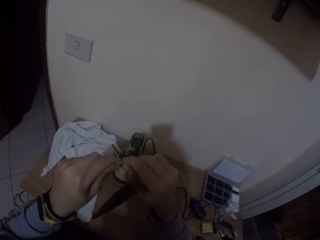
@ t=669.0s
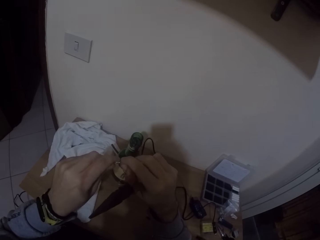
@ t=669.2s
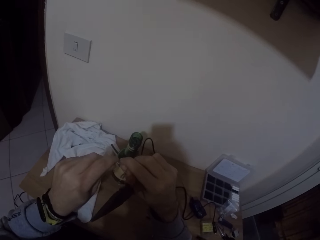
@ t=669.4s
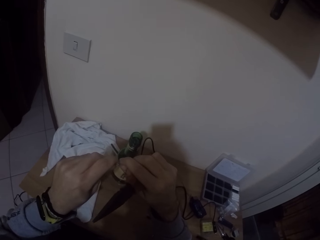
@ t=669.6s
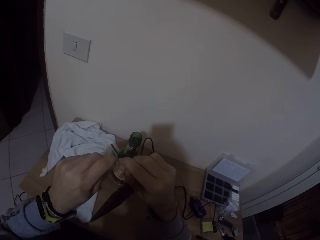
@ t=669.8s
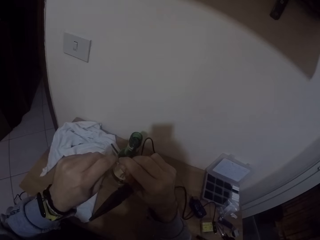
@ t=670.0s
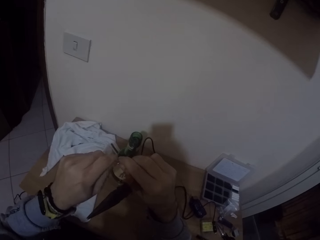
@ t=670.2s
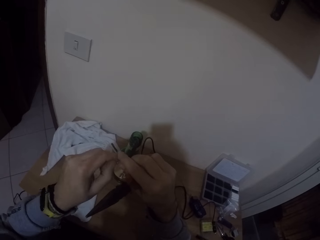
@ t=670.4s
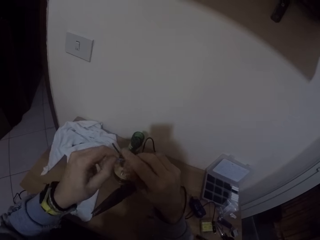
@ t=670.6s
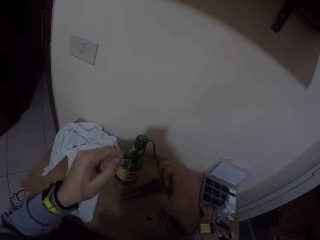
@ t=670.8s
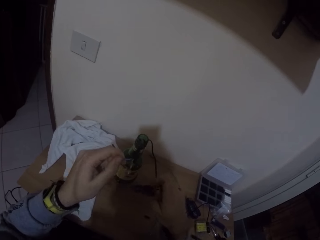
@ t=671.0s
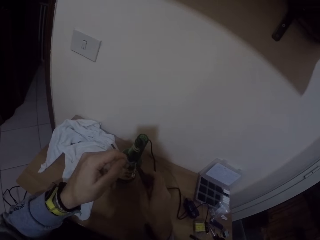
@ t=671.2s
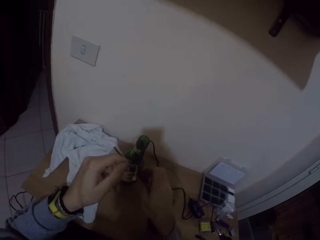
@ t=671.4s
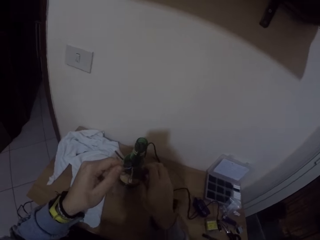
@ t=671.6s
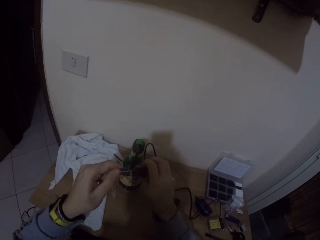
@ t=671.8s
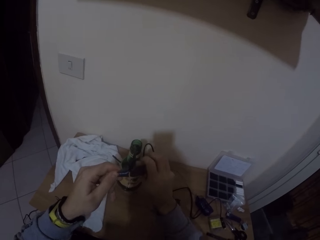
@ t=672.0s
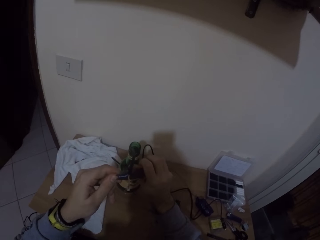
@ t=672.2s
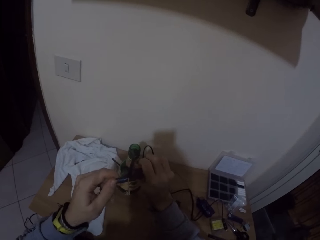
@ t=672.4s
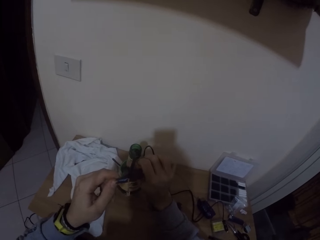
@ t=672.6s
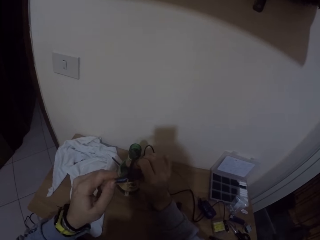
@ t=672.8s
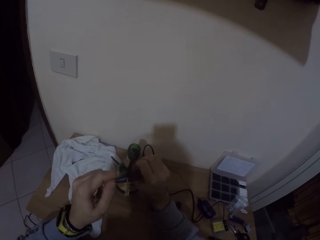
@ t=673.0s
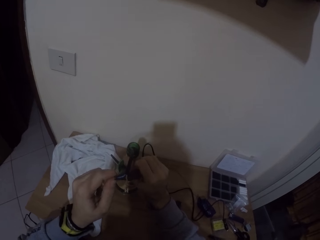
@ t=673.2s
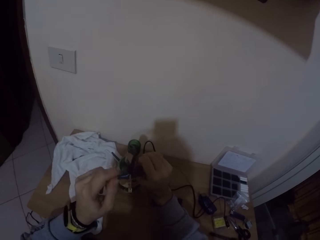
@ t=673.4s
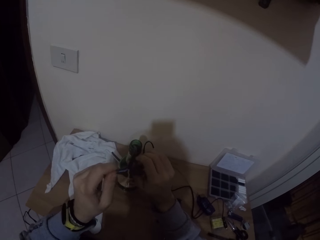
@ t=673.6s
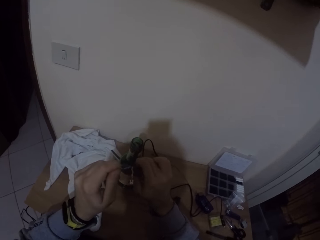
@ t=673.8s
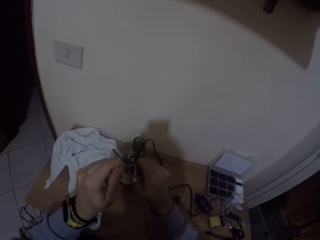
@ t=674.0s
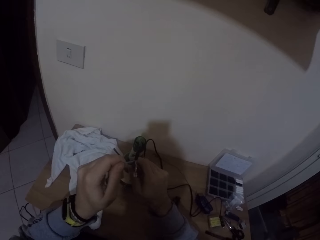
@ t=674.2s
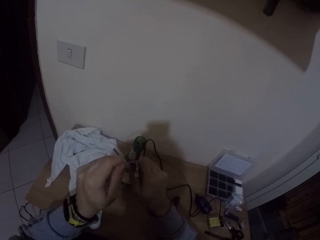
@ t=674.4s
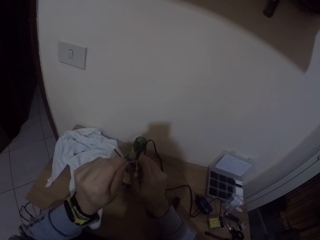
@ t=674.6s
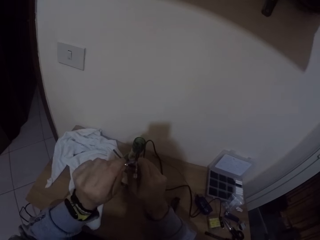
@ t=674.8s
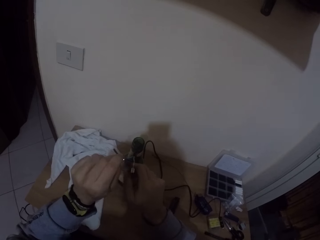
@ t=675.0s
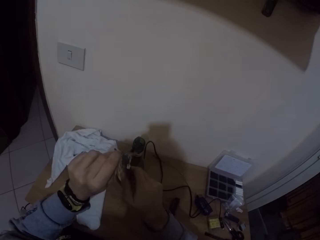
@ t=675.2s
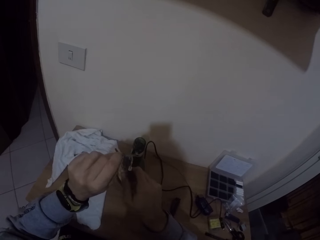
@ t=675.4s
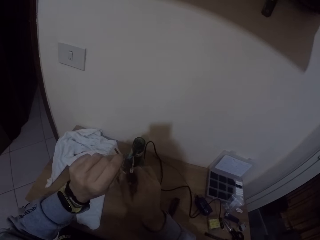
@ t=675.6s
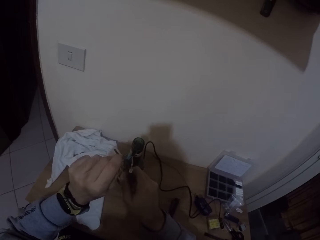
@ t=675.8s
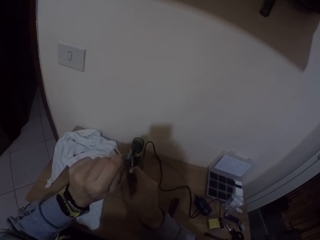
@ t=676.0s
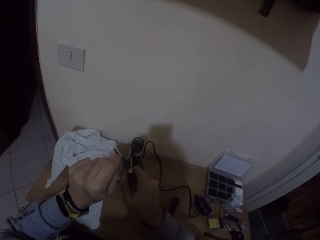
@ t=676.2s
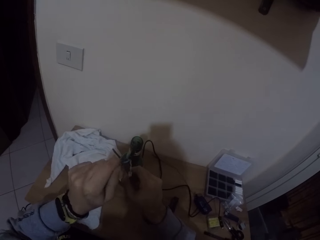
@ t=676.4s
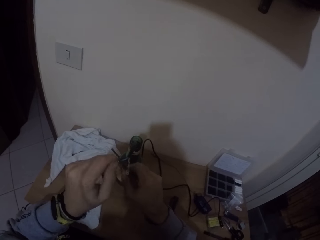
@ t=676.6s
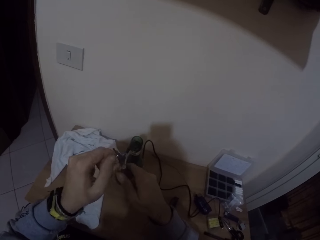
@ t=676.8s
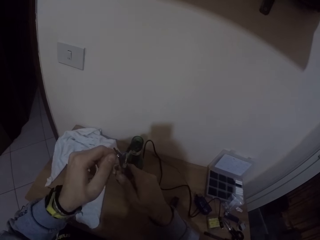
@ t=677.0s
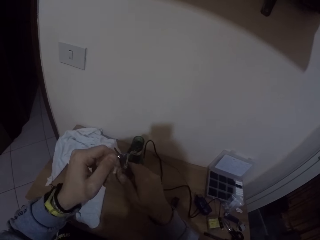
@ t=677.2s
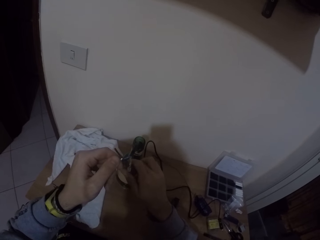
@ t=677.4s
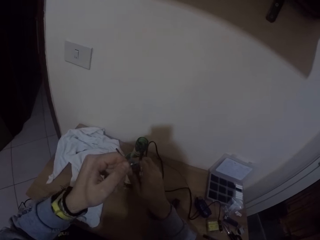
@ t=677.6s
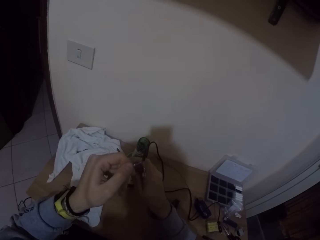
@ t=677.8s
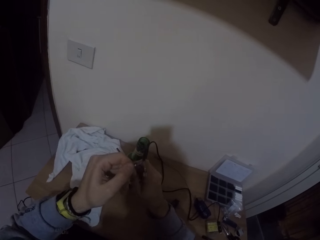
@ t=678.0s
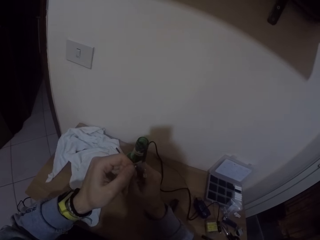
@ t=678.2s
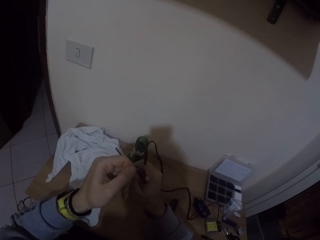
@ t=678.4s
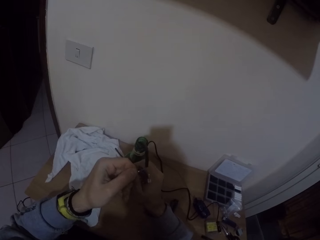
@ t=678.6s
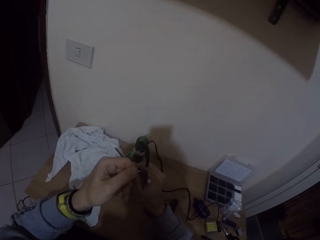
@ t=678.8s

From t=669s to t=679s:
The camera wearer removes his right hand from the clip. He tightens the clip to the wire with the plier in his right hand.

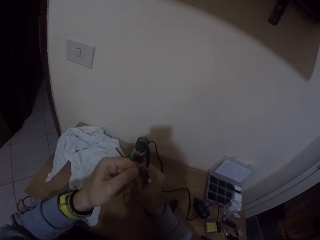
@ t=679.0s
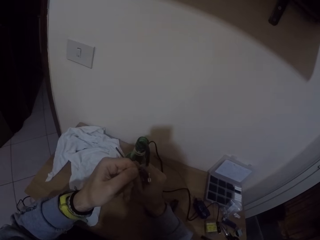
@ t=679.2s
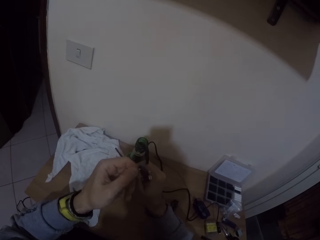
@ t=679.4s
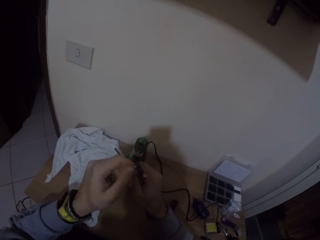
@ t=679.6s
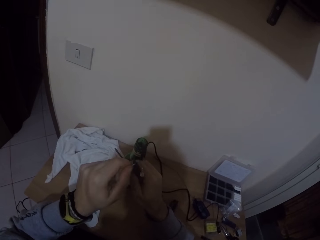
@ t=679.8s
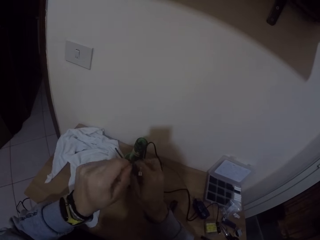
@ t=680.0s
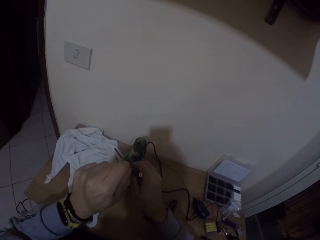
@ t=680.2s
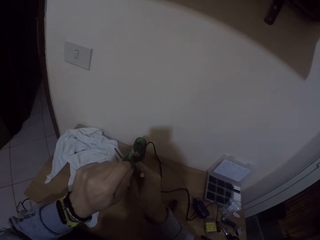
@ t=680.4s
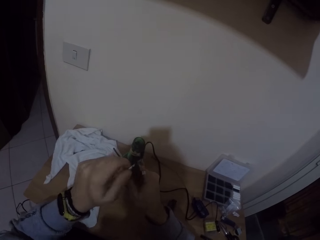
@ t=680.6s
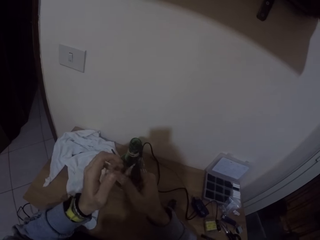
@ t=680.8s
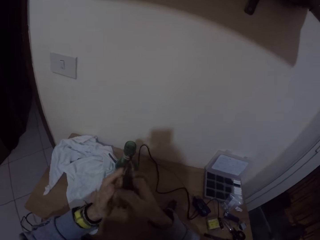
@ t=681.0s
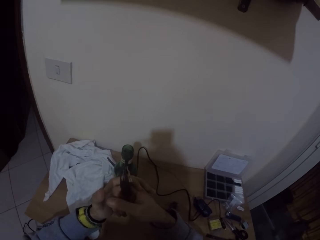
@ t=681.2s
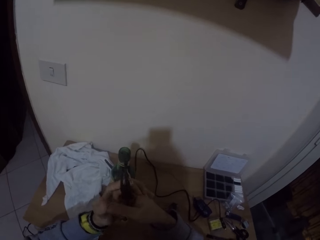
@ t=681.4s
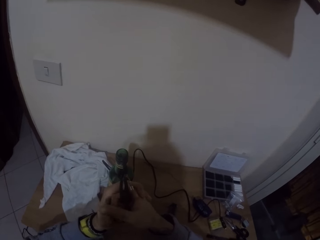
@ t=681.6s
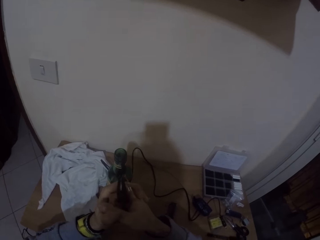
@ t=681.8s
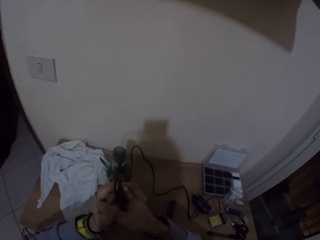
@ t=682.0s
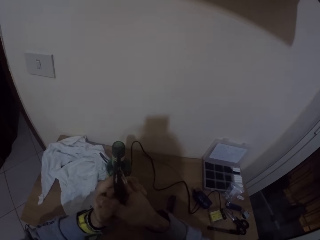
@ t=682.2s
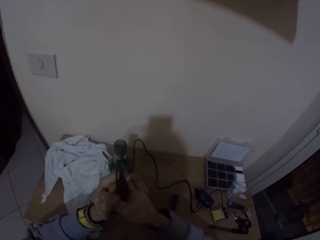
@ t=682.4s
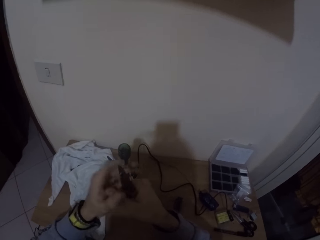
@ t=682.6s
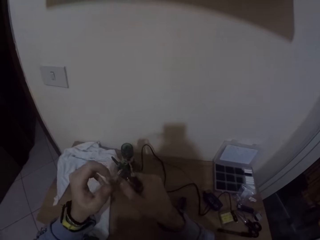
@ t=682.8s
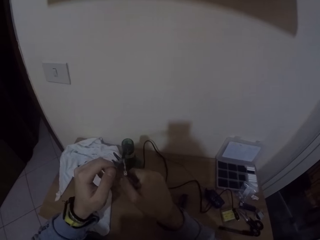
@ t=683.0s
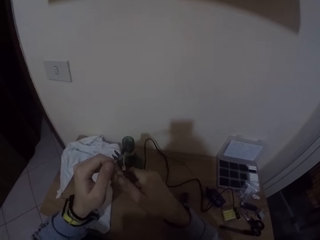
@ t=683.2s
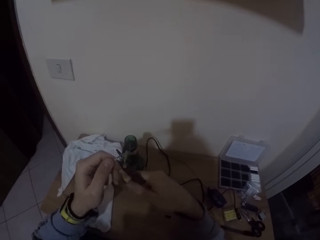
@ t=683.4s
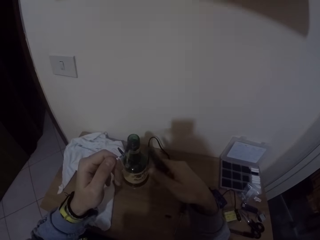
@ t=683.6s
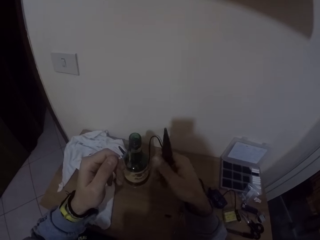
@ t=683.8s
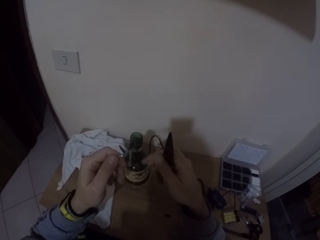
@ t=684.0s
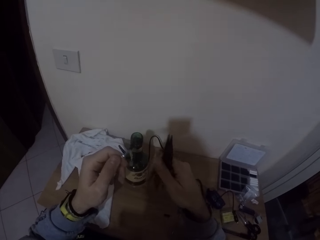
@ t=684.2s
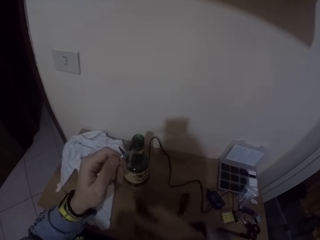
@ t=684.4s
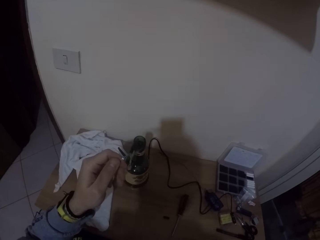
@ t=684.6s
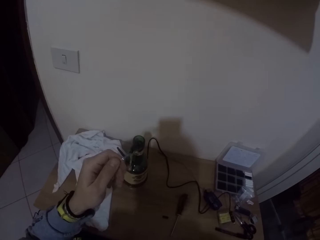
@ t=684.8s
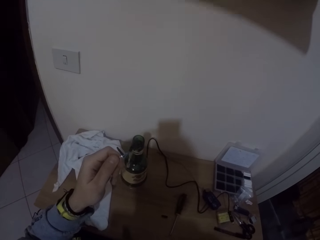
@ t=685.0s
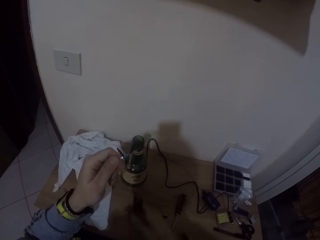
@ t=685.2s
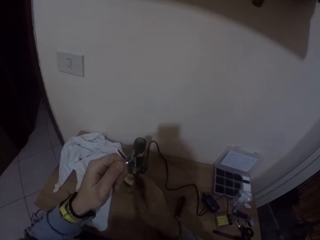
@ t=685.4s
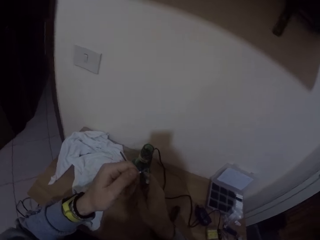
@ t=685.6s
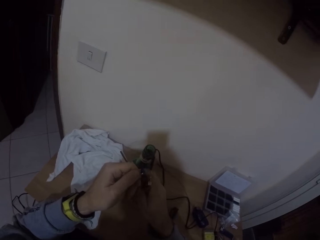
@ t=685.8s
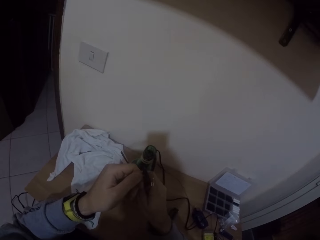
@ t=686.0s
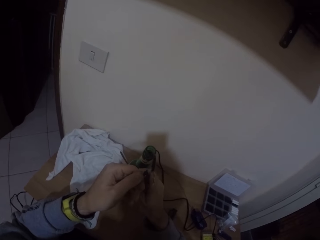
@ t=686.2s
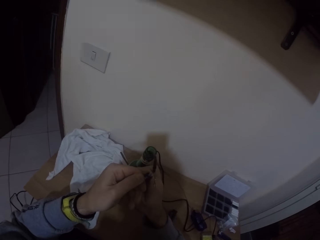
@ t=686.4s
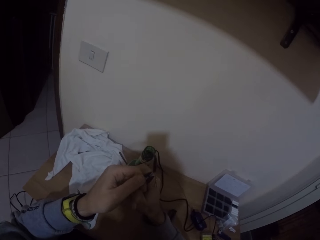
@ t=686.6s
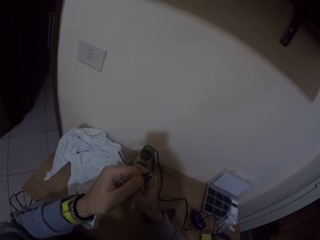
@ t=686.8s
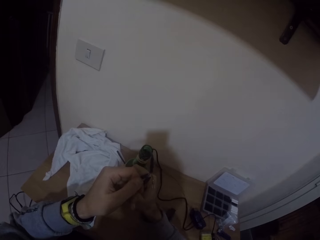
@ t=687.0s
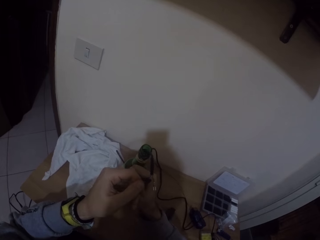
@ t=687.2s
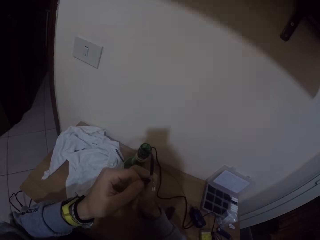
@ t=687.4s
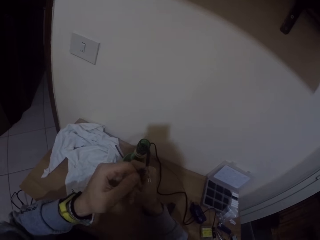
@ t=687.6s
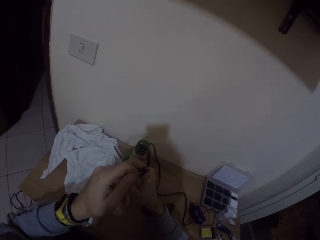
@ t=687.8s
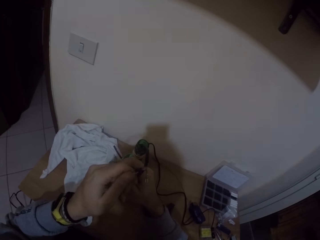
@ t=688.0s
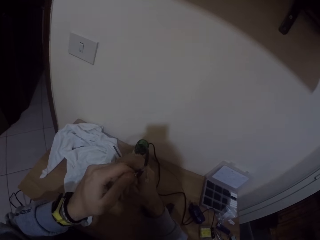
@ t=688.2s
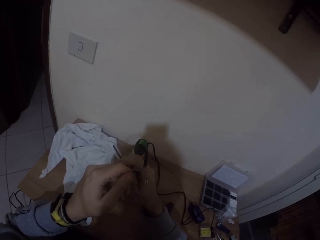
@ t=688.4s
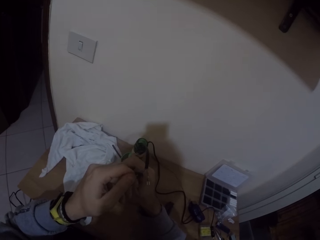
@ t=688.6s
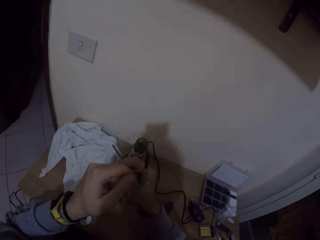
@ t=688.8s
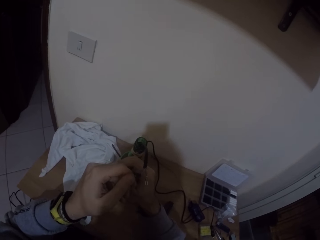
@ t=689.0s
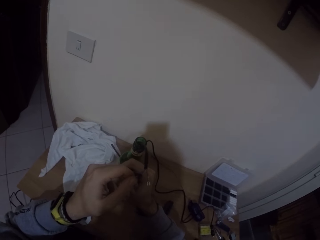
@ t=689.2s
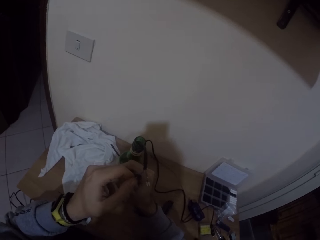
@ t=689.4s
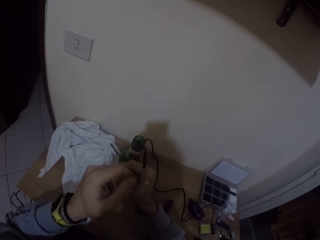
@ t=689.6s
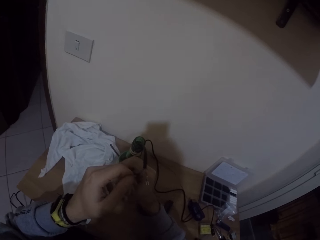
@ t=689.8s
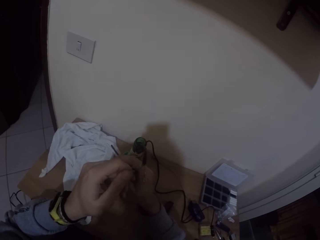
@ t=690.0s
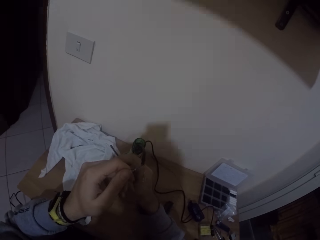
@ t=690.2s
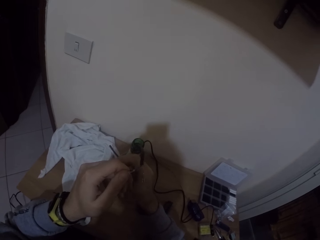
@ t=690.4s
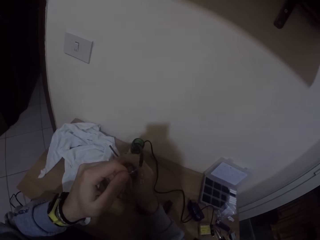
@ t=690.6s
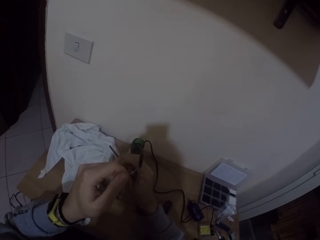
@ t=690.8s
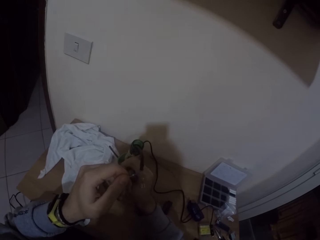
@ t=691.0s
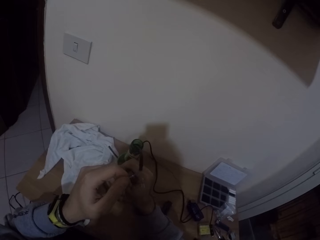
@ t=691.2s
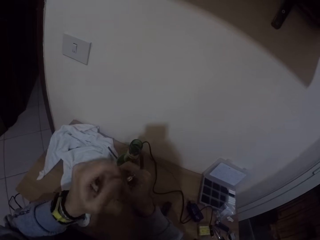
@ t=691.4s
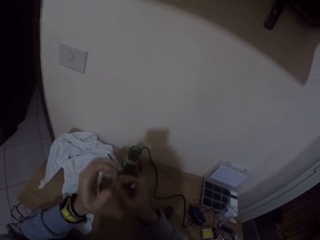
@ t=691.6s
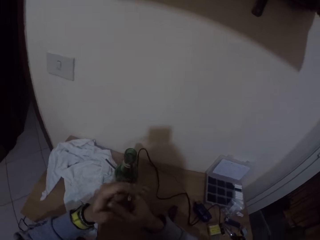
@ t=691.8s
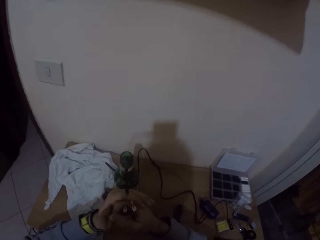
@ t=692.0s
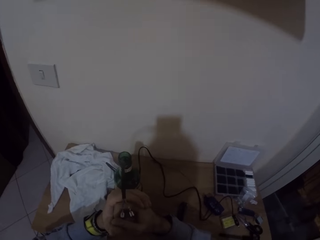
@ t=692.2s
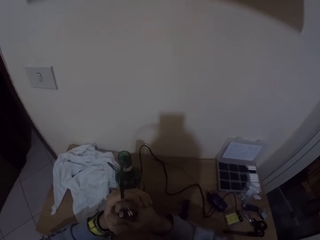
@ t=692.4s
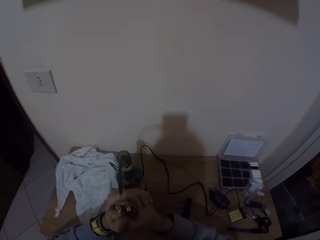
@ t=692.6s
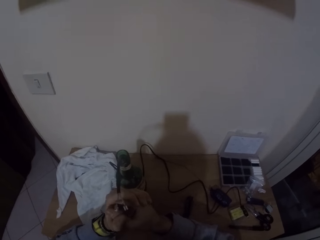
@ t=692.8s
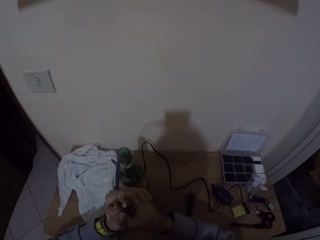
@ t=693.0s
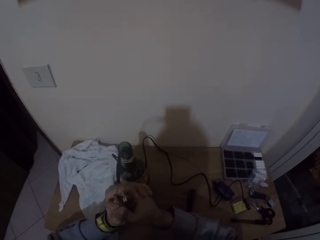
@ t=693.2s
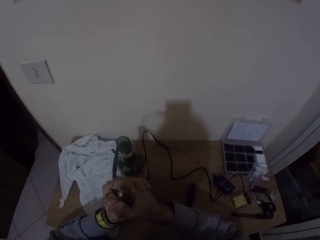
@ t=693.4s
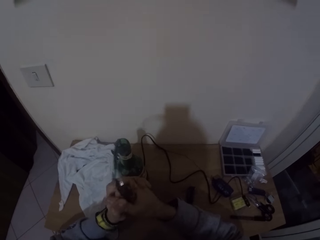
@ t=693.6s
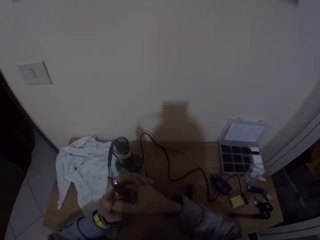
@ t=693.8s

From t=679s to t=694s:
The camera wearer removes his left hand from the clip. He holds the plier with both hands. He removes his left hand from the plier. He holds the clip with his left hand. He removes the plier from the clip with his right hand. He tightens the clip to the wire with the plier in his right hand. He removes his left hand from the clip. He holds the plier with both hands.
